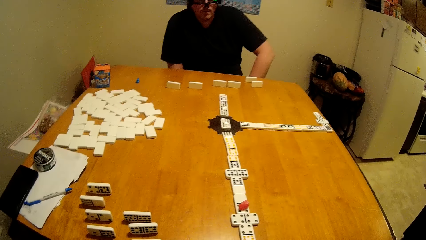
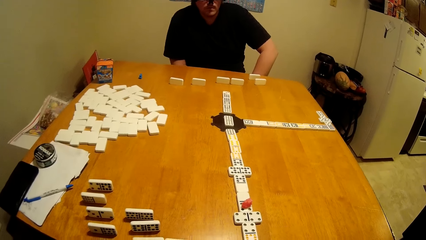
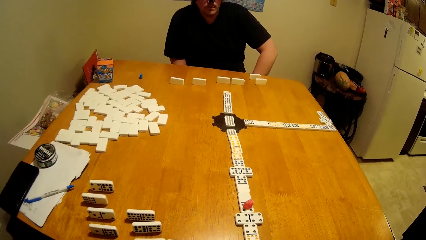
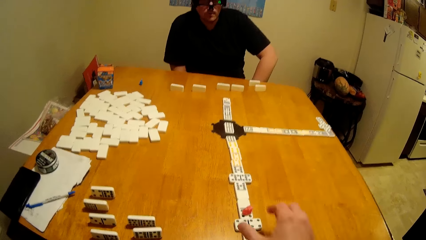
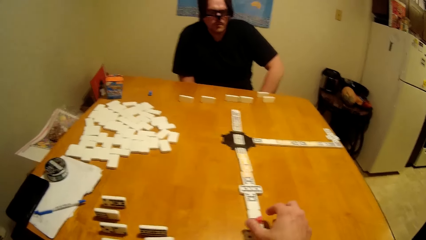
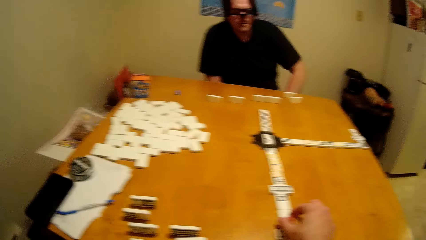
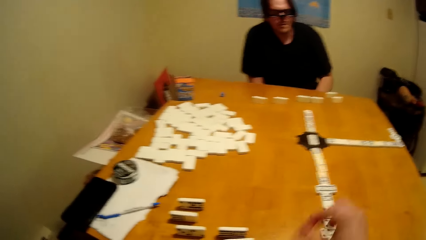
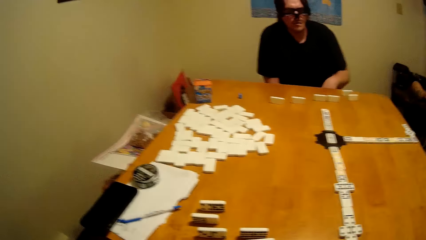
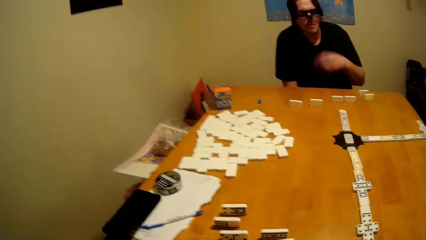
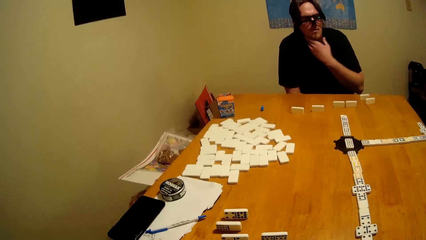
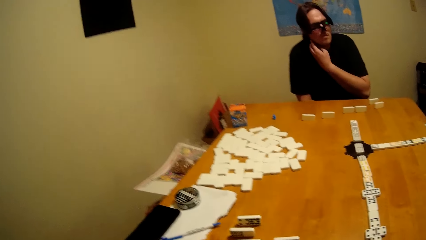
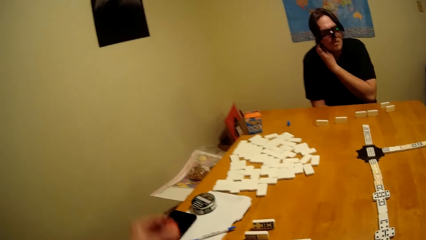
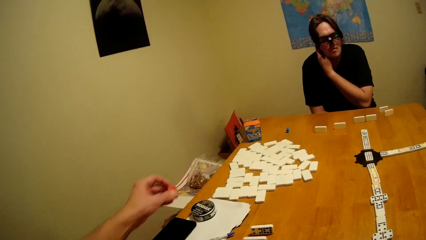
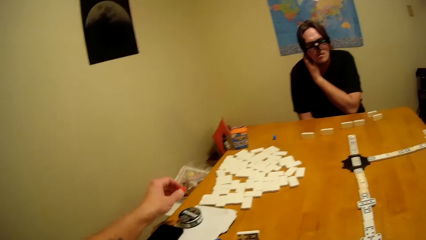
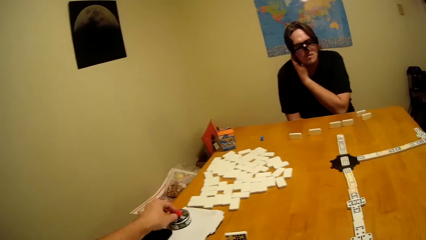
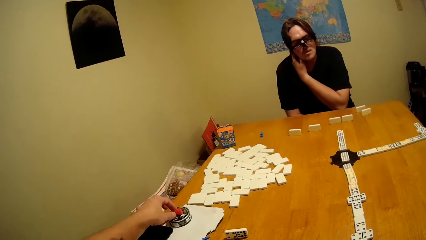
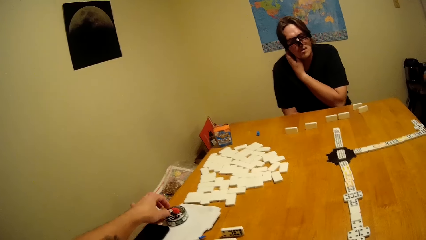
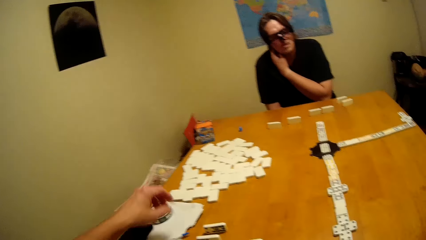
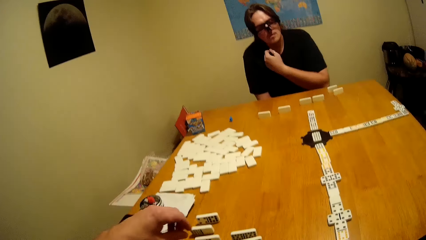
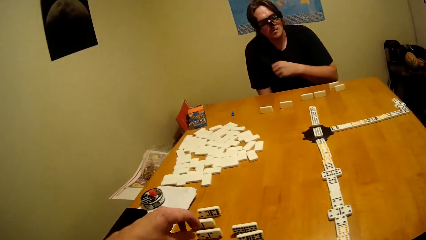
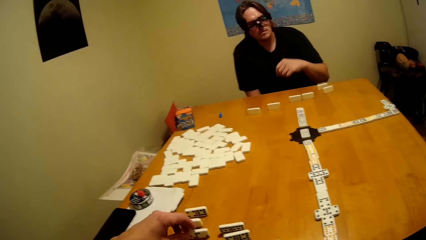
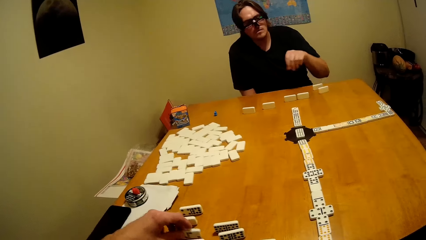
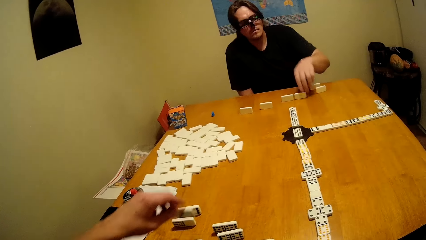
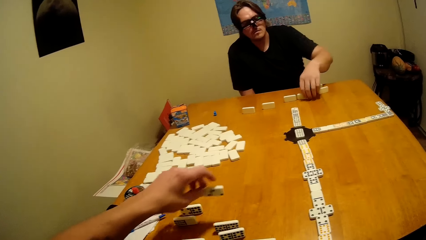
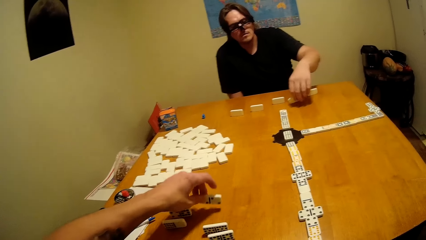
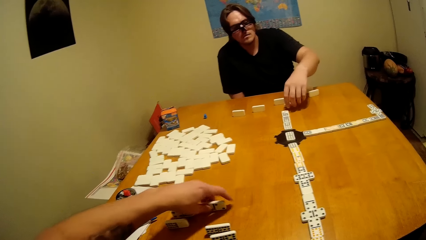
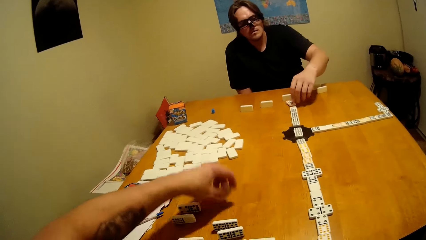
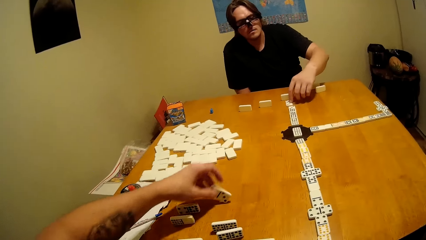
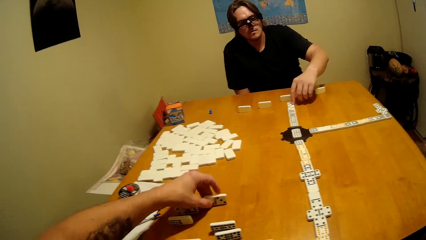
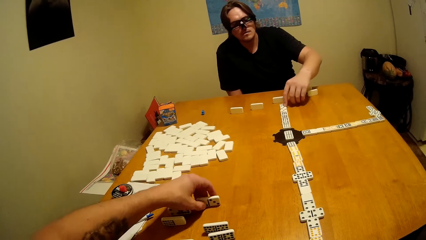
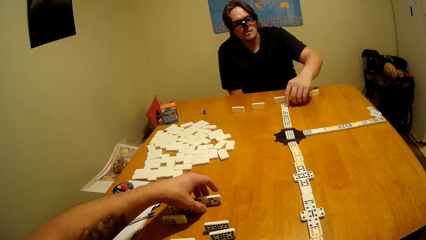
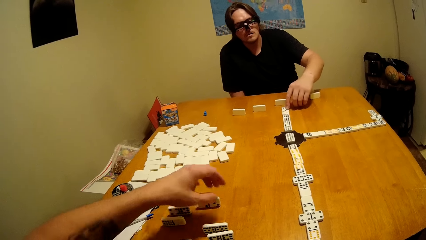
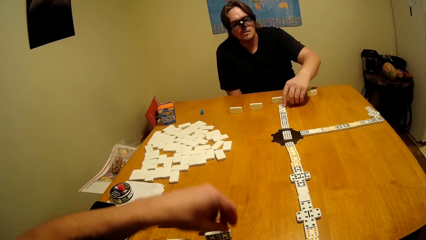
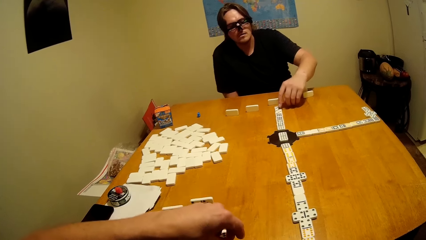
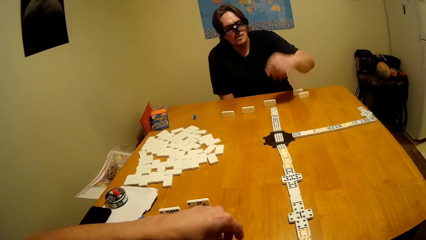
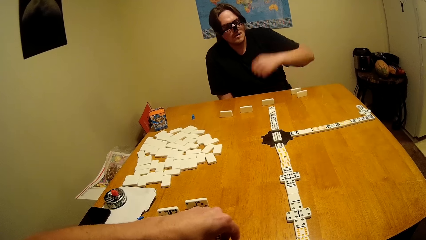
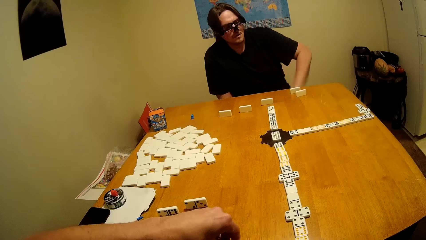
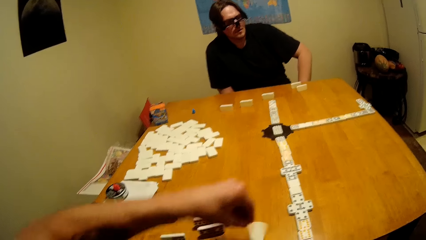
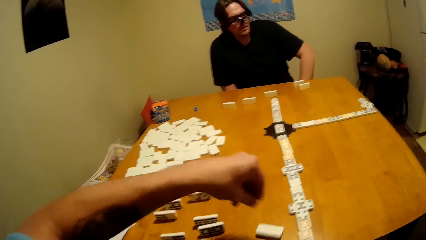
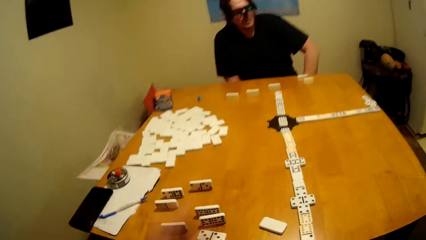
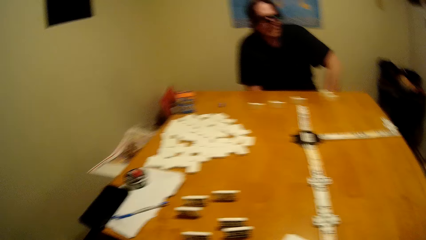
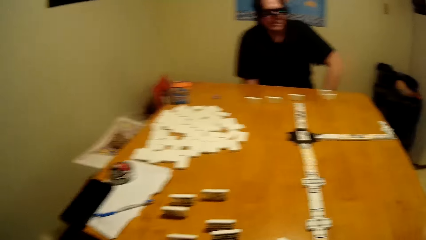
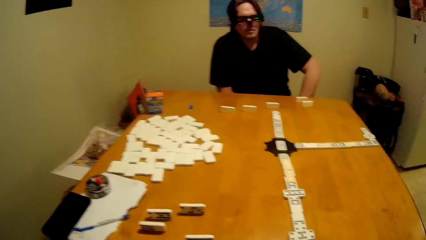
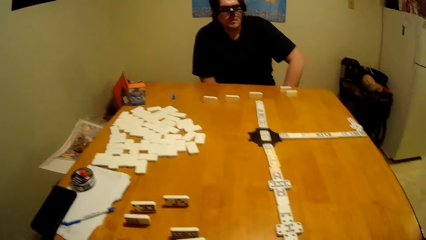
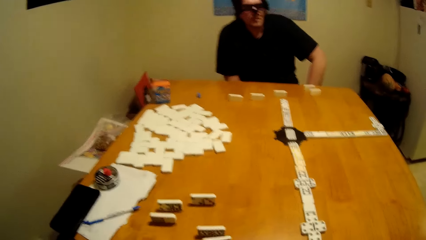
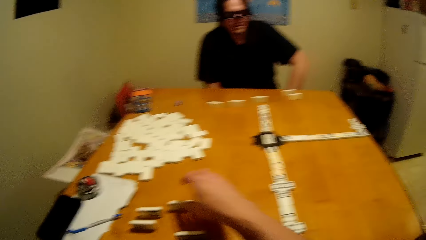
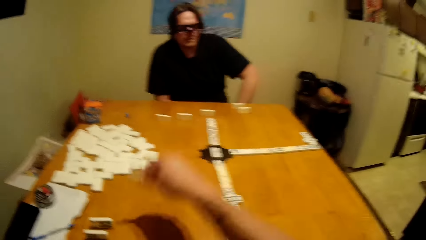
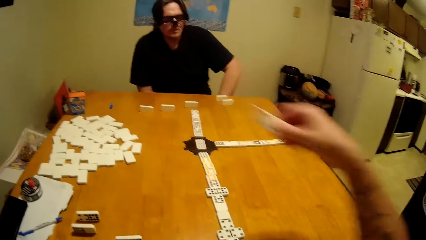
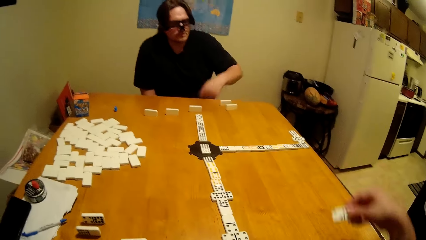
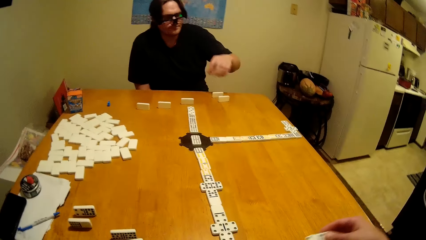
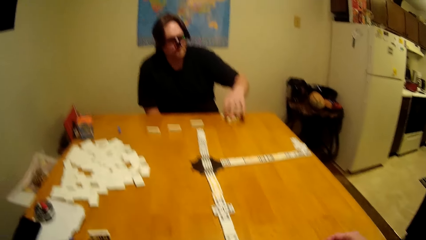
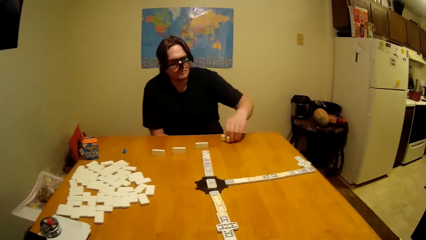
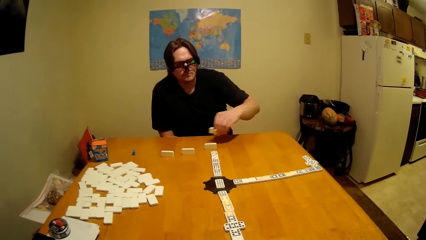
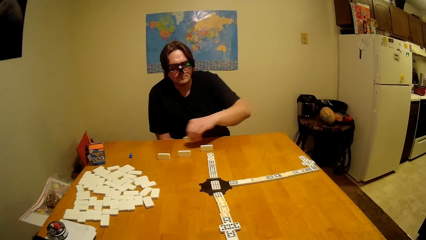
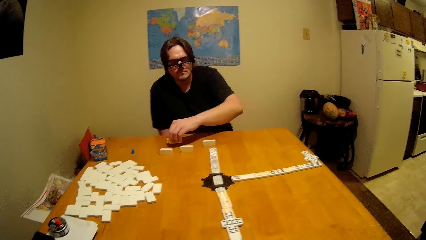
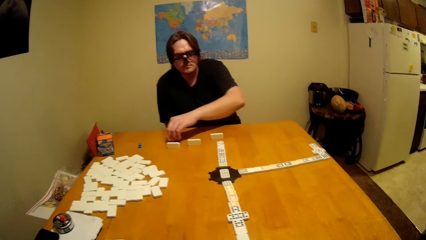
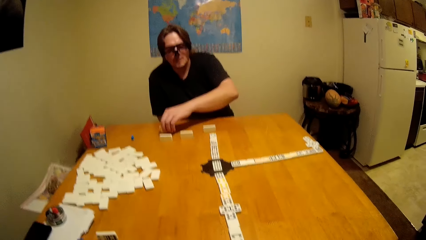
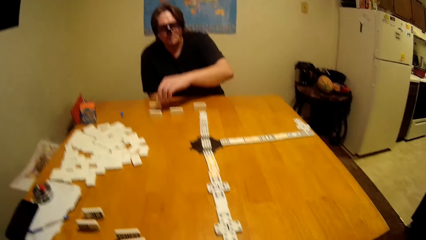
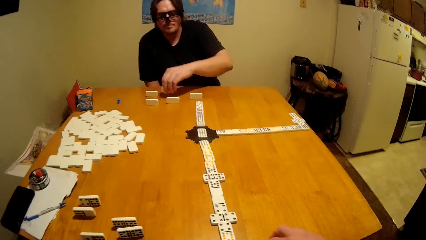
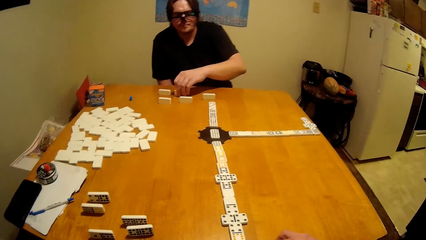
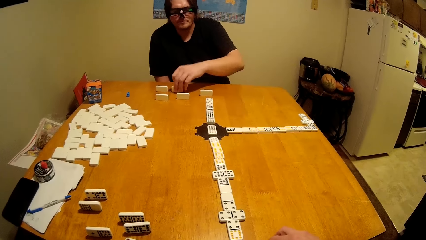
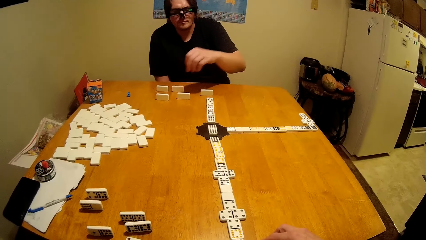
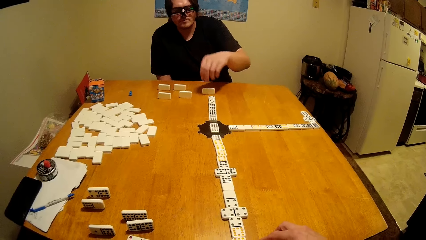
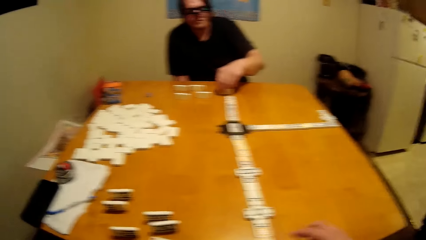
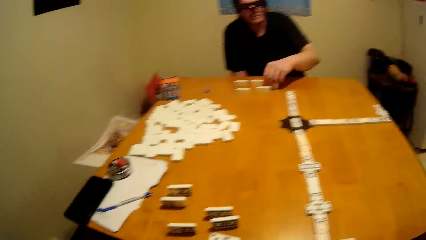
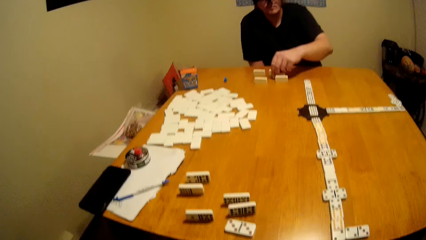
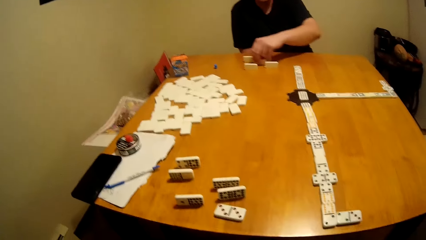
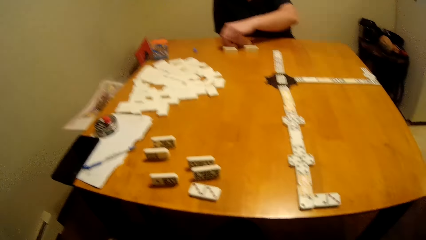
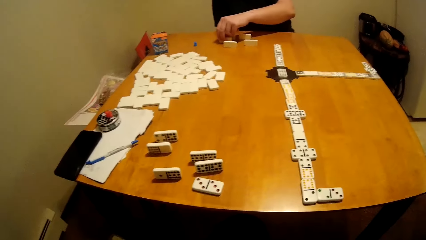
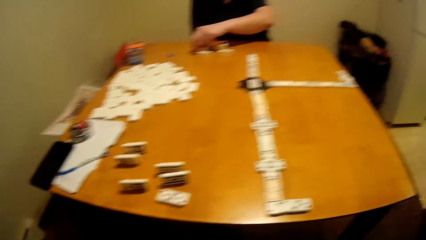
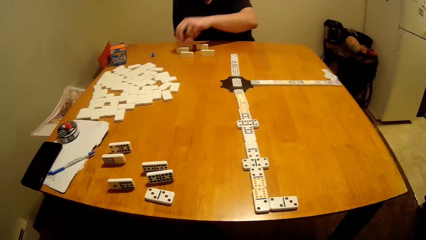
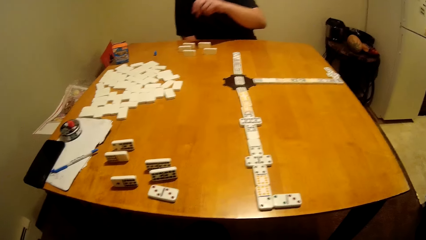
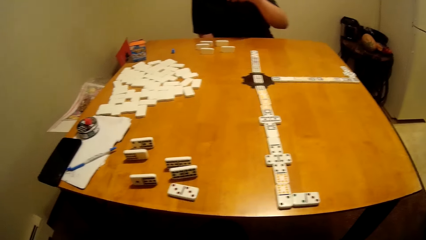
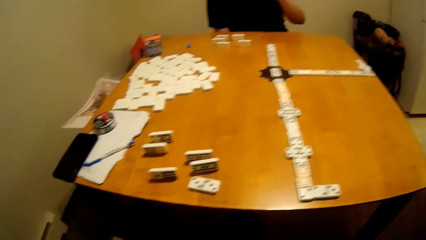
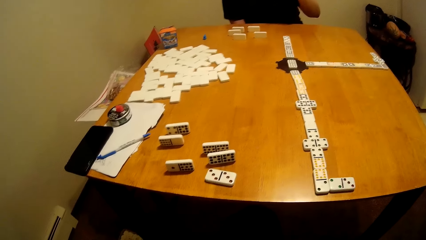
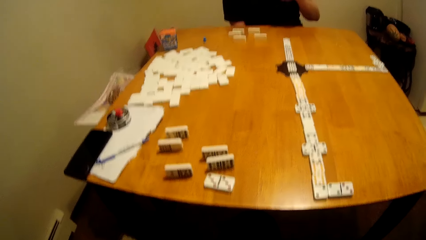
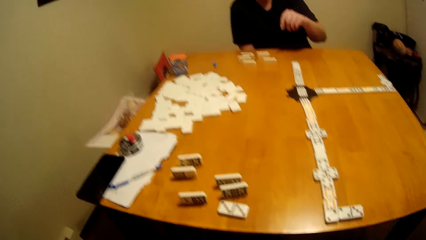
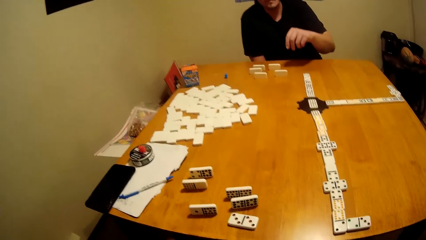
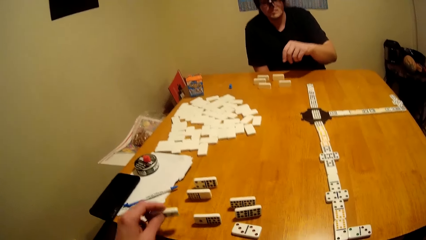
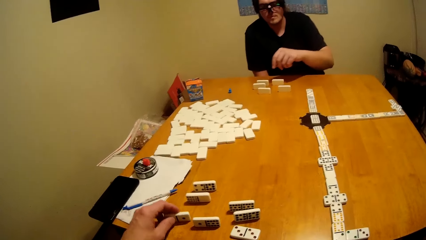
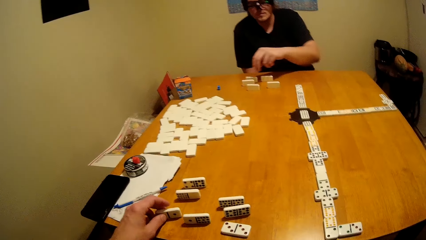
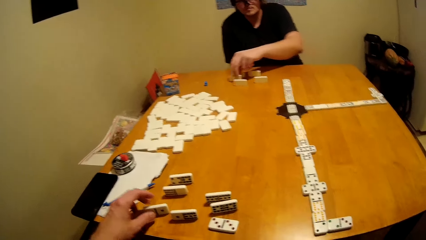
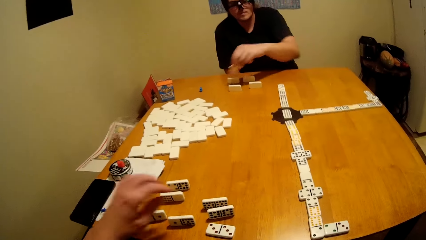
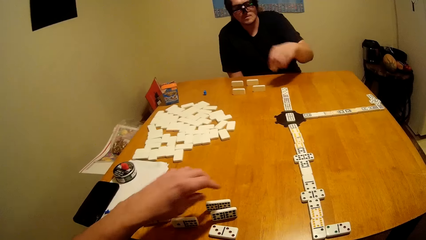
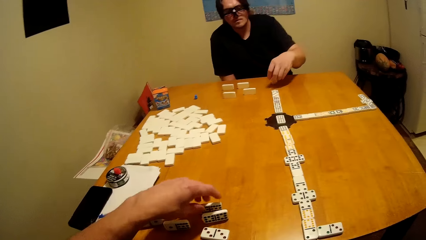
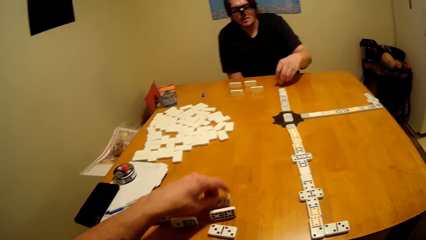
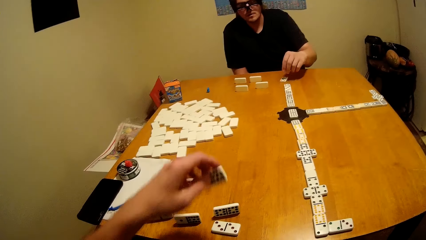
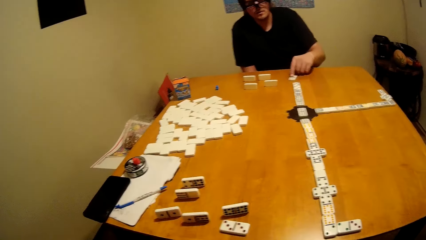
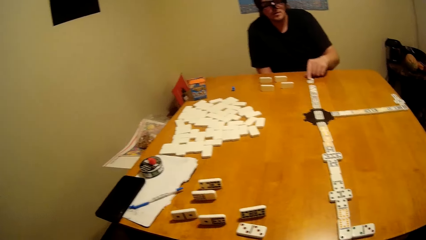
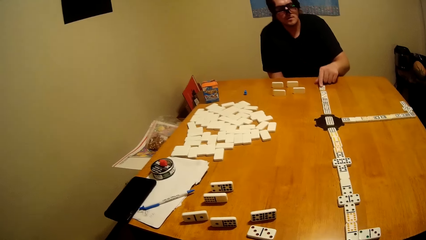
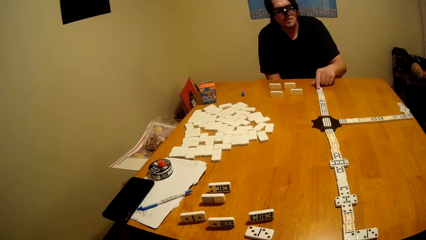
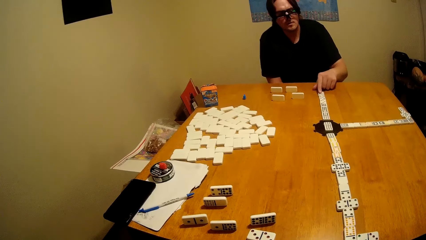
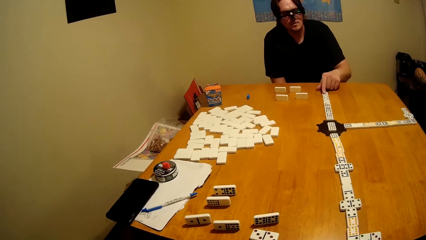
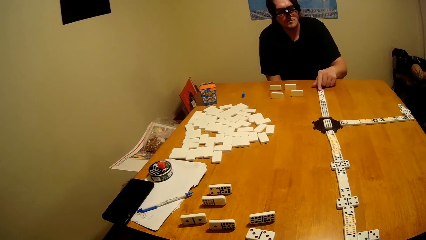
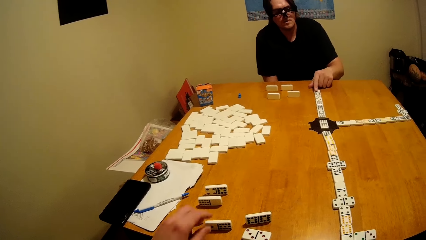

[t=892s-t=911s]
The camera wearer plays the dominoes game. A person plays the dominoes game. The camera wearer plays the dominoes game. The person plays the dominoes game.
